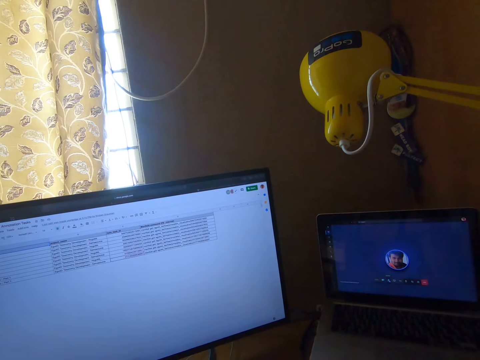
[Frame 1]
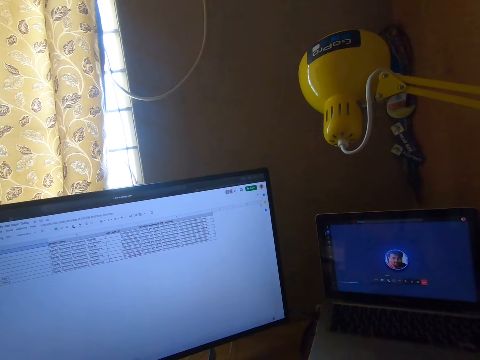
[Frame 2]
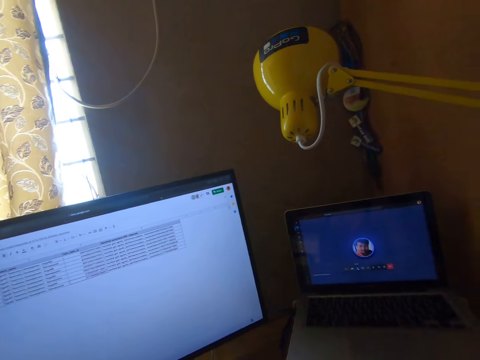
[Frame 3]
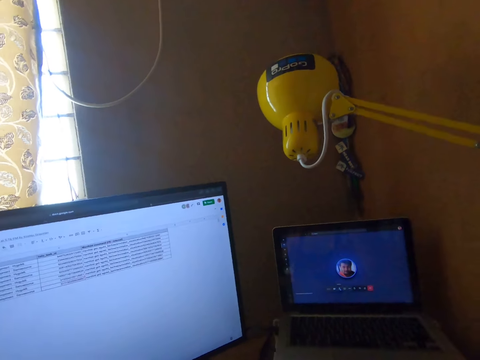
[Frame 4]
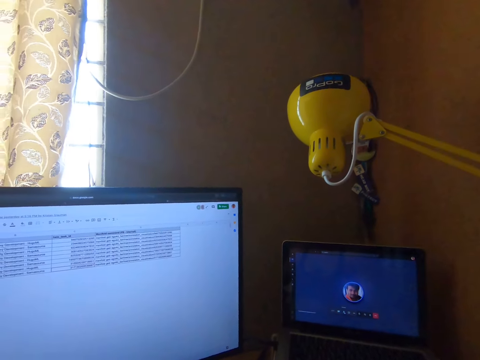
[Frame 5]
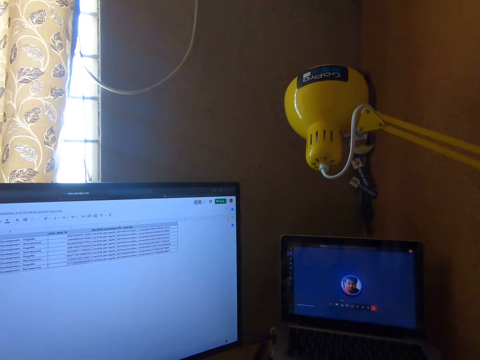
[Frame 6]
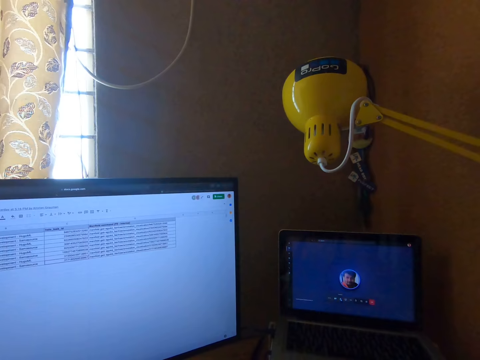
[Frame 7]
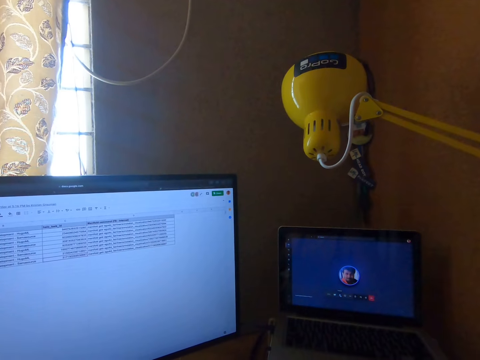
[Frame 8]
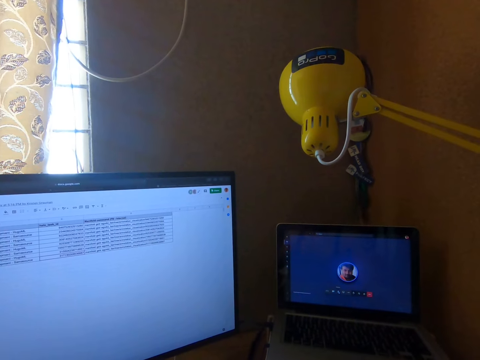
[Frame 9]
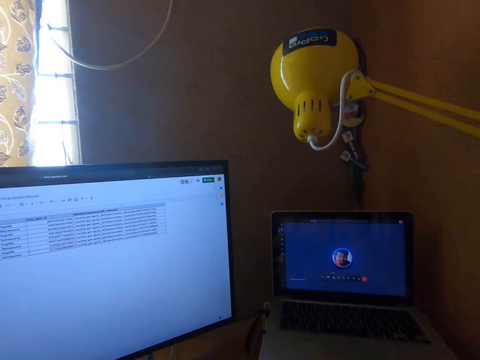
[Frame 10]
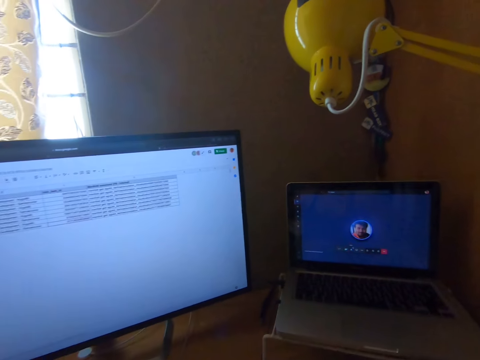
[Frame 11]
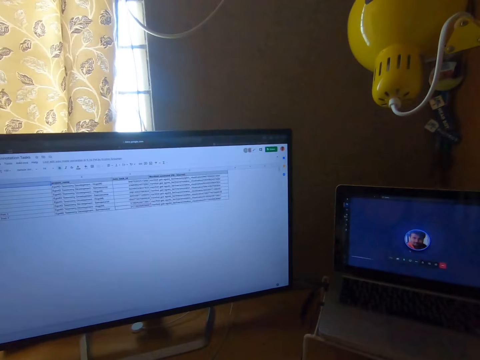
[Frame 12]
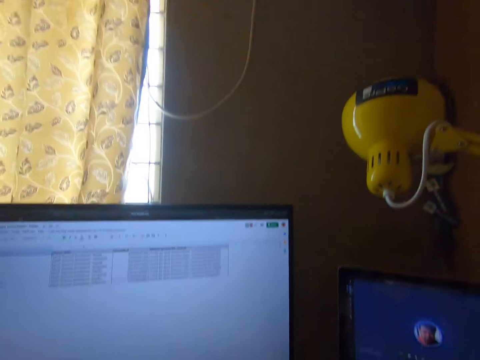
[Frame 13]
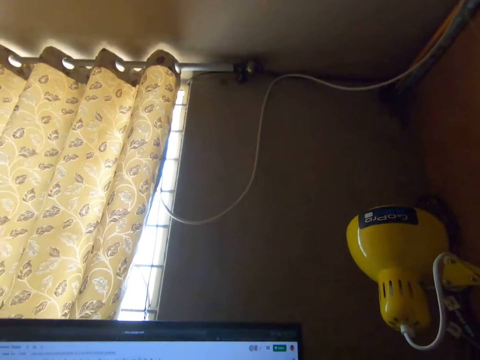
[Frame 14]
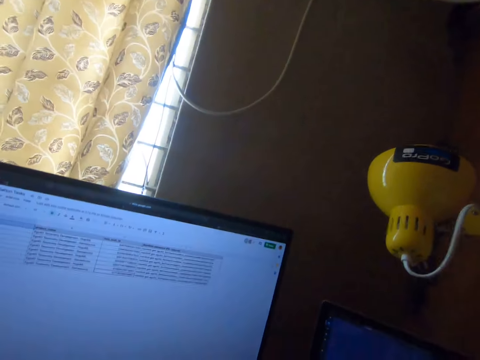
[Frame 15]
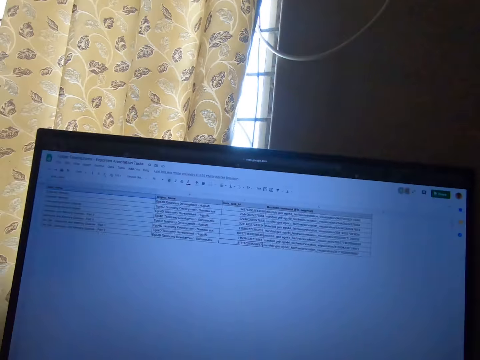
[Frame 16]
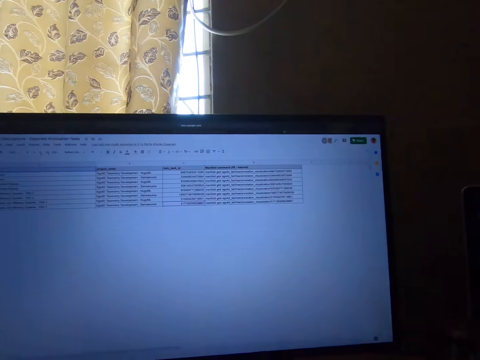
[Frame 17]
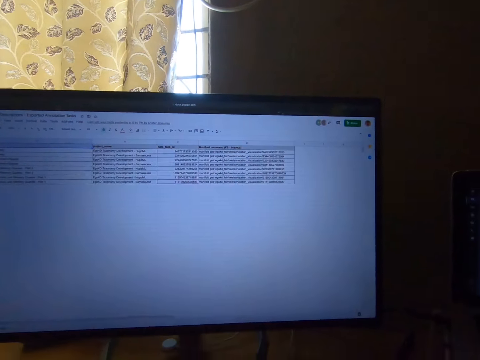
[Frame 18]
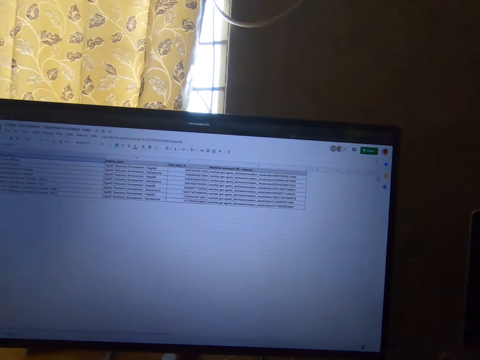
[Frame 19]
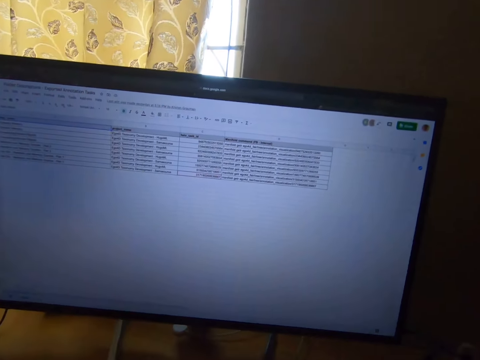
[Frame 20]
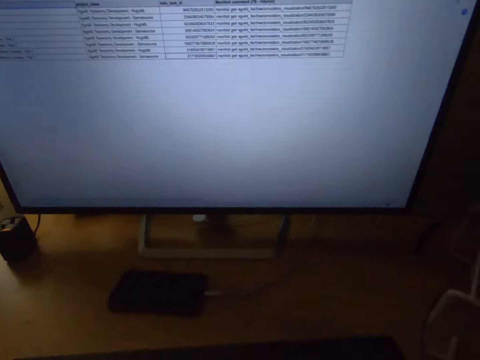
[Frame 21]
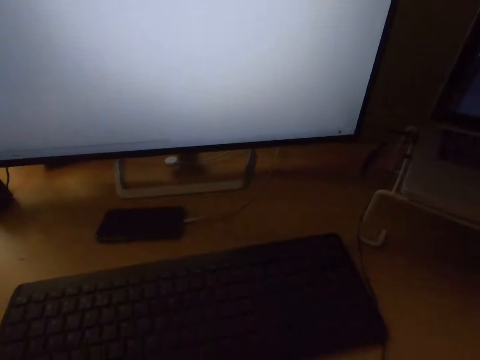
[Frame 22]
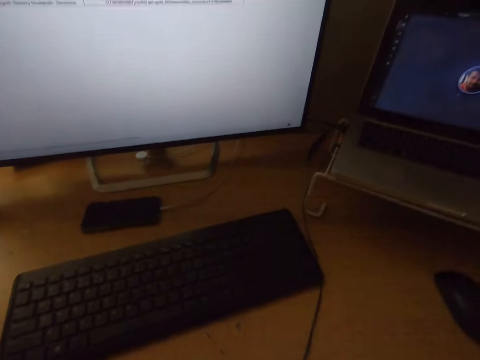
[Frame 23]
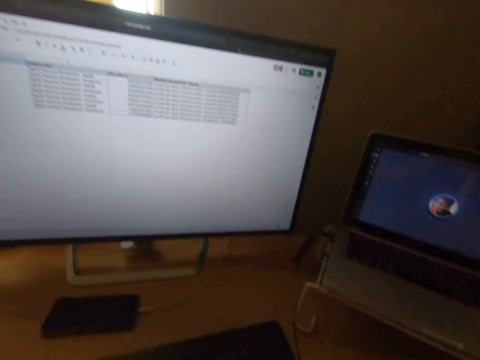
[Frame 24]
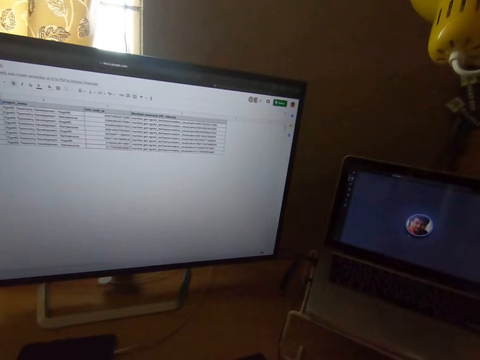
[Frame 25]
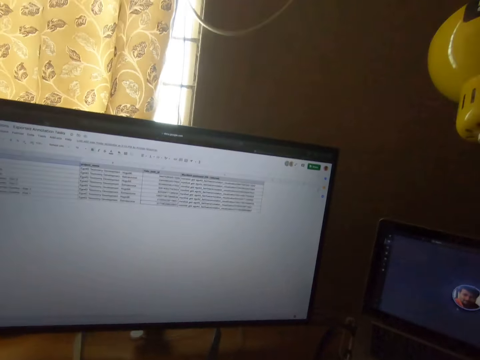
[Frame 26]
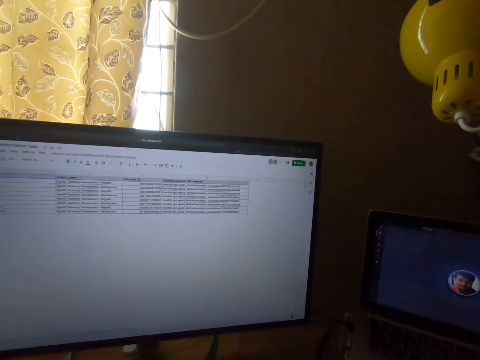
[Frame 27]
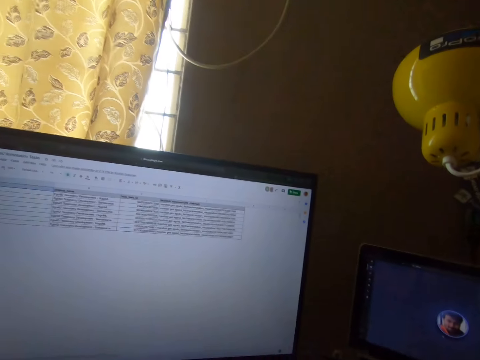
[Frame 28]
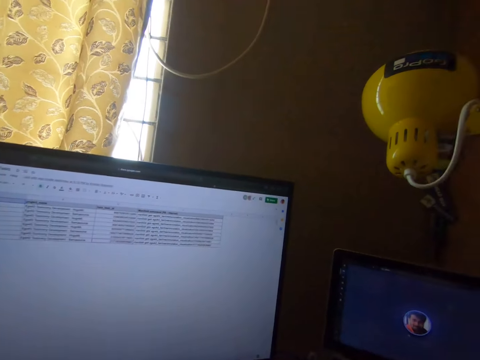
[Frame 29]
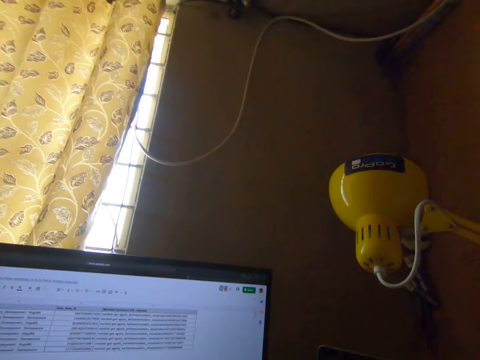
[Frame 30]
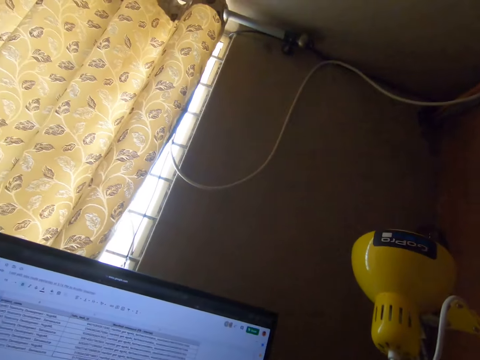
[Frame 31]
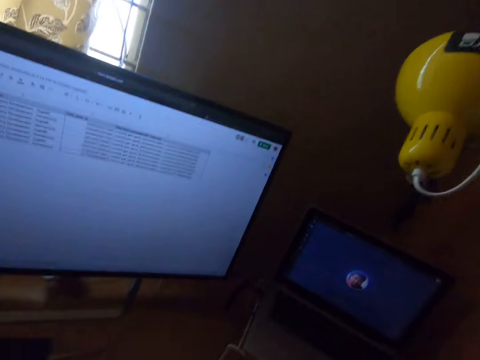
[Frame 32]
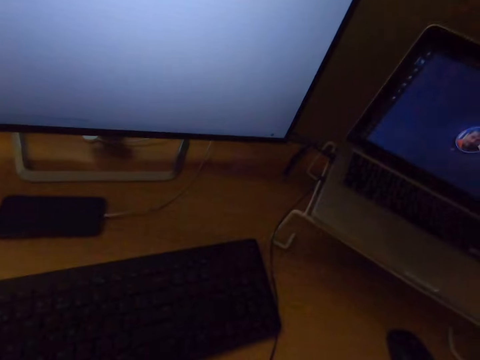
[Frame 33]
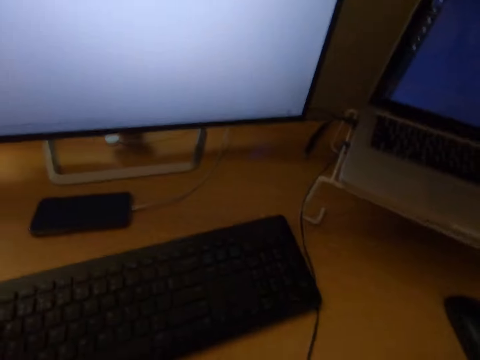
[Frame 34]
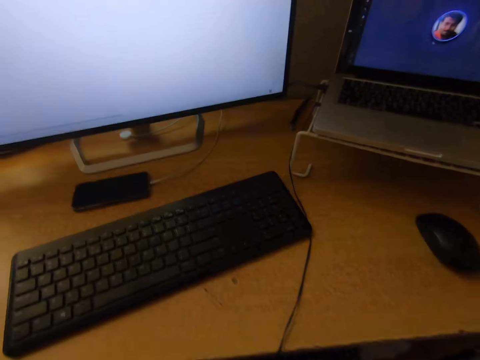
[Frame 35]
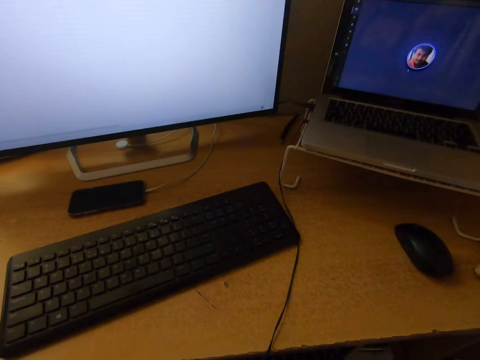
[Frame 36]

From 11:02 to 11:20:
The camera wearer operates a screen. They operate the screen again.

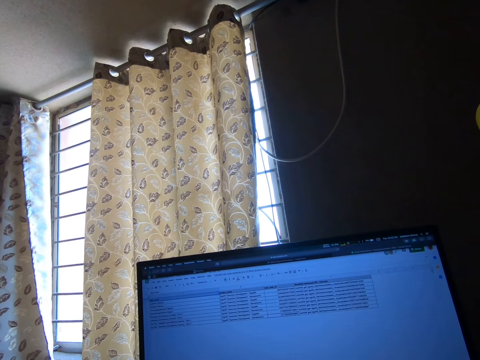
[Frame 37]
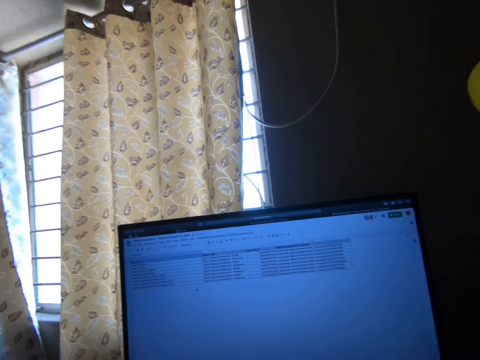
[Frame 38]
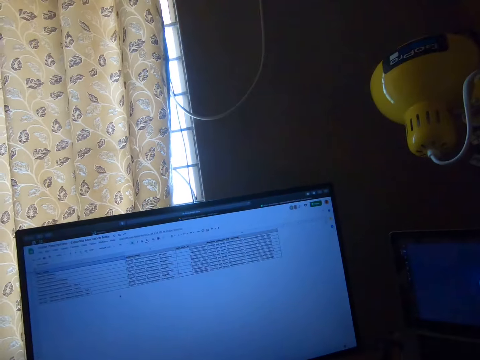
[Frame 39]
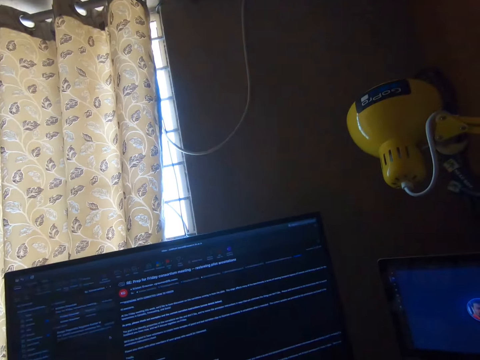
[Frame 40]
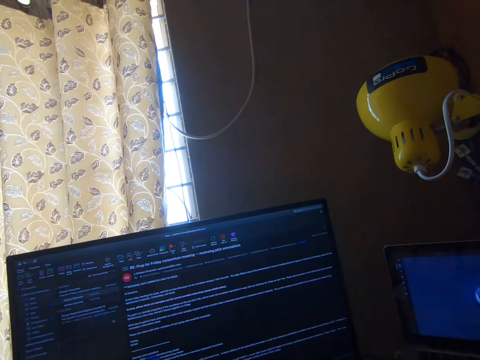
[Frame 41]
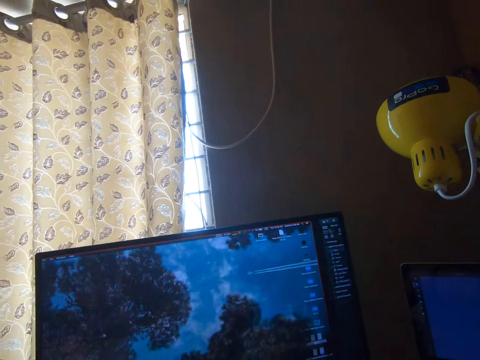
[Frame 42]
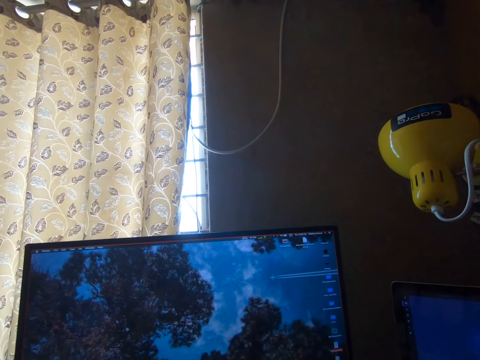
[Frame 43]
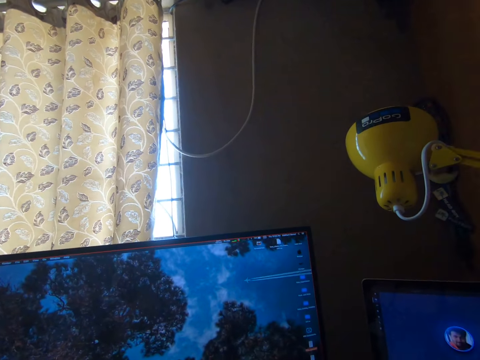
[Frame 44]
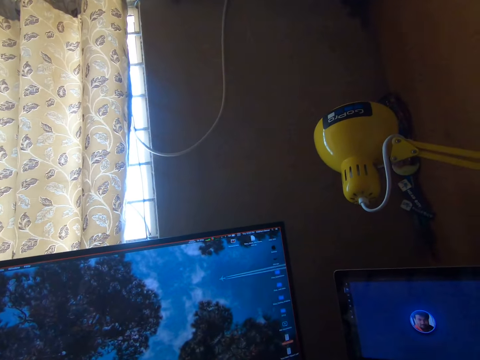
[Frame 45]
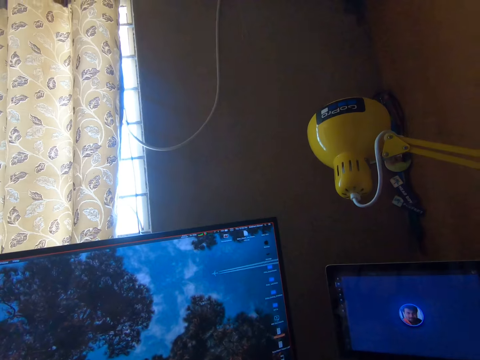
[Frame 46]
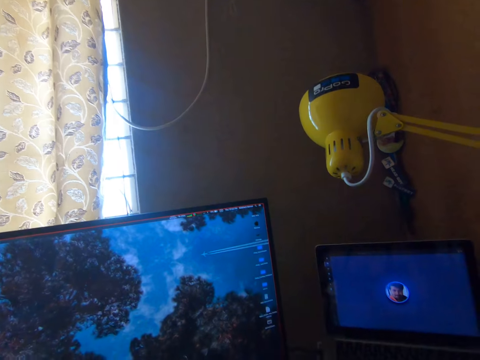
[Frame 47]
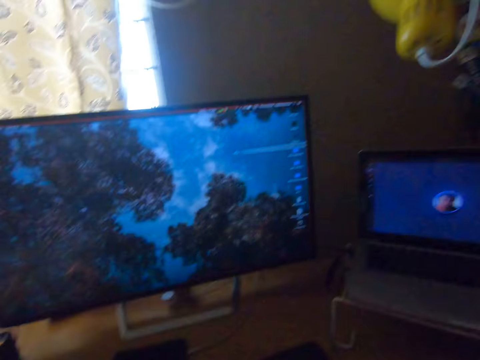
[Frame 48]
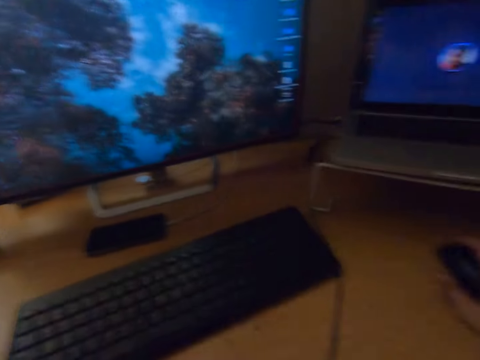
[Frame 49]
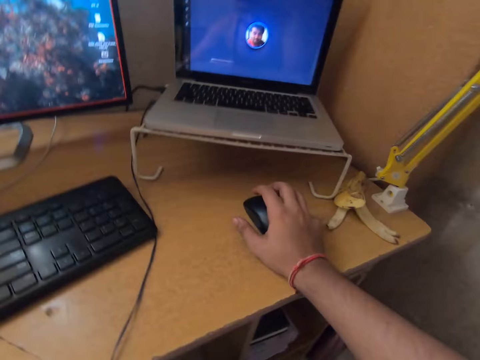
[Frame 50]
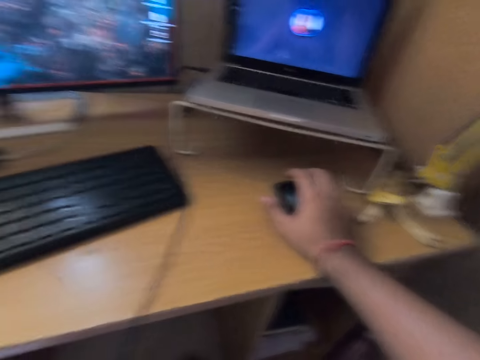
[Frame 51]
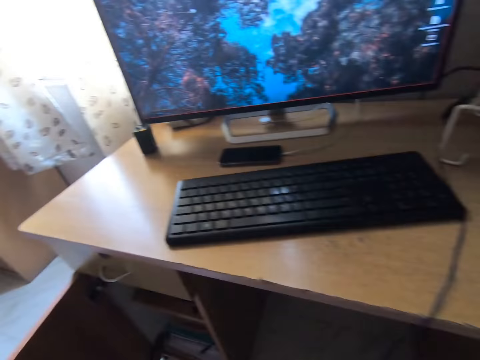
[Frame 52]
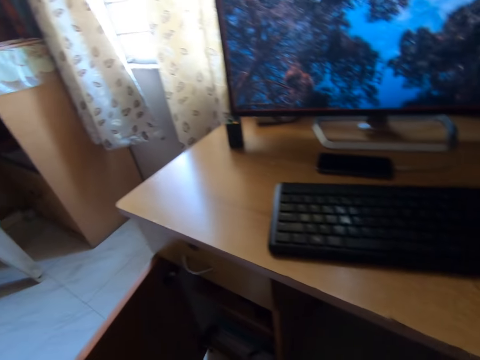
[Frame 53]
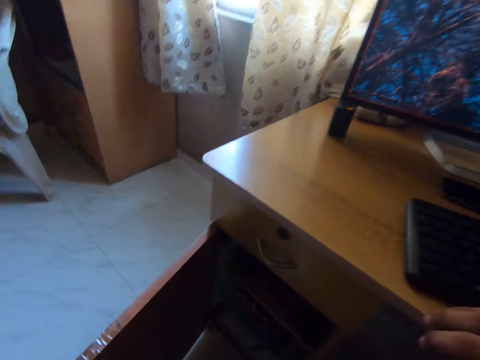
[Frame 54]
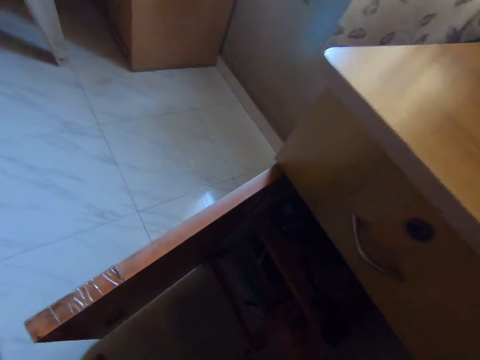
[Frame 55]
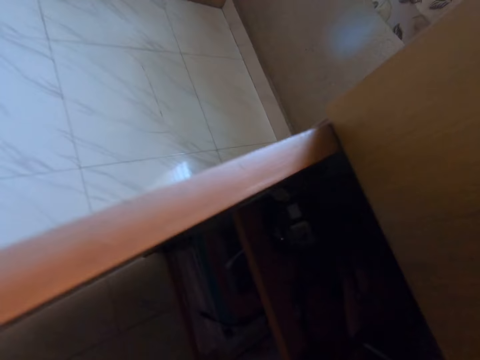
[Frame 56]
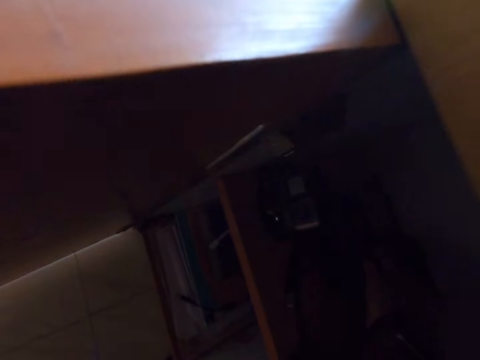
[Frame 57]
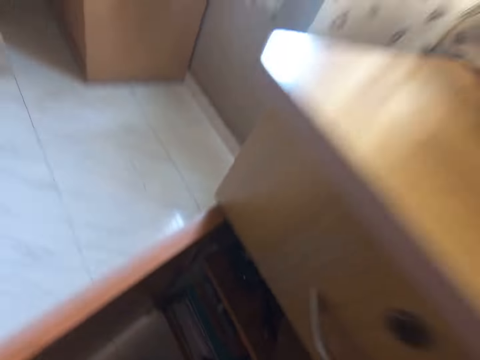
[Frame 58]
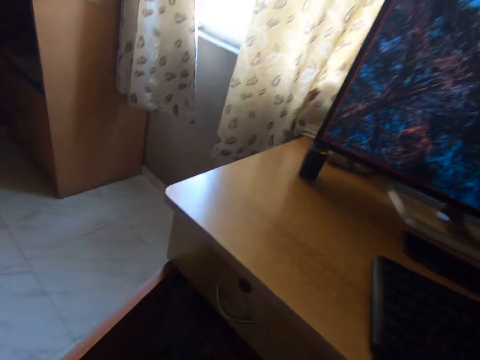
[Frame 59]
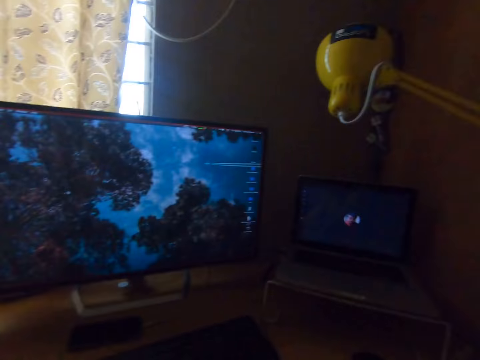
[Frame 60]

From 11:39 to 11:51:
The camera wearer operates a screen. He operates a mouse on the table with his right hand. He holds the mouse. He puts his right hand on the edge of the table. He moves around.
